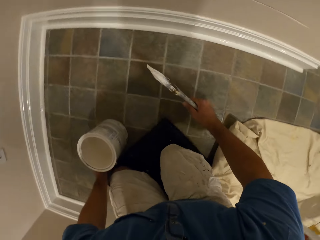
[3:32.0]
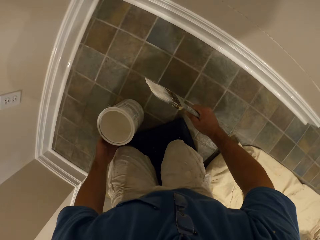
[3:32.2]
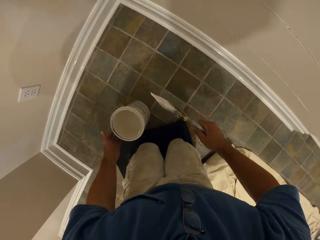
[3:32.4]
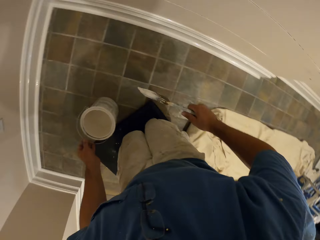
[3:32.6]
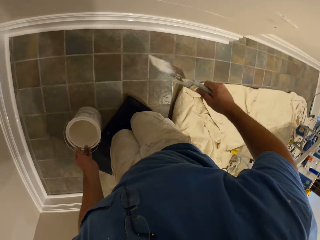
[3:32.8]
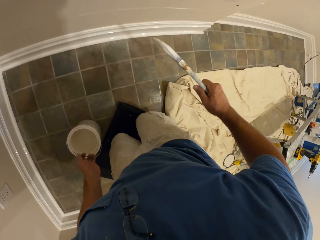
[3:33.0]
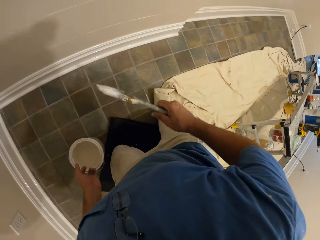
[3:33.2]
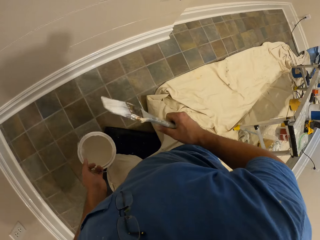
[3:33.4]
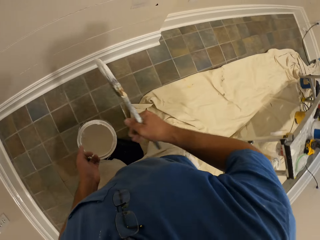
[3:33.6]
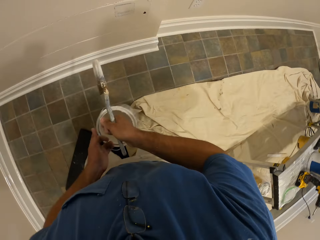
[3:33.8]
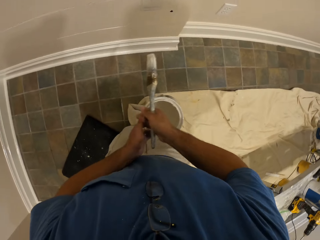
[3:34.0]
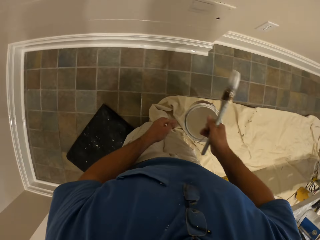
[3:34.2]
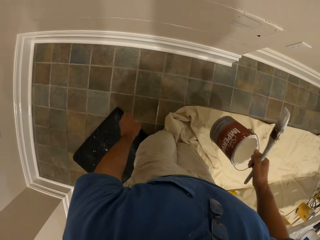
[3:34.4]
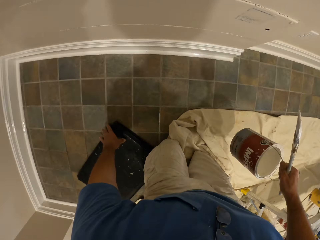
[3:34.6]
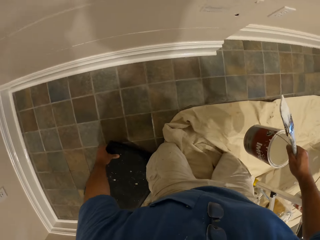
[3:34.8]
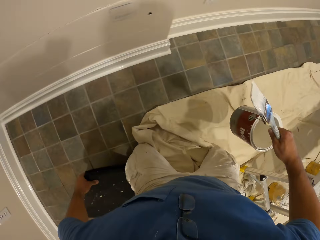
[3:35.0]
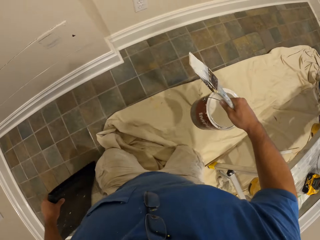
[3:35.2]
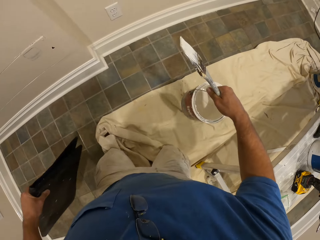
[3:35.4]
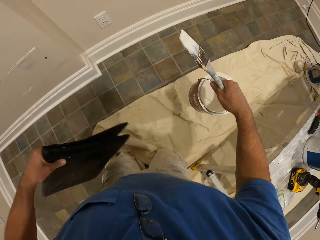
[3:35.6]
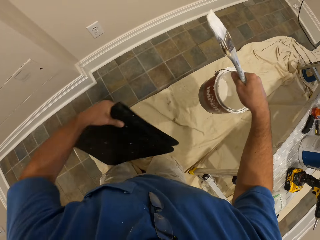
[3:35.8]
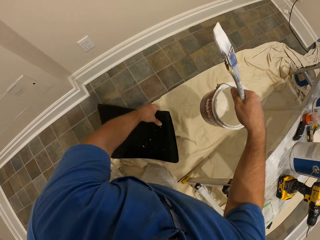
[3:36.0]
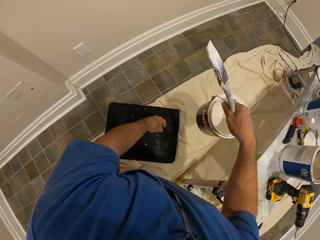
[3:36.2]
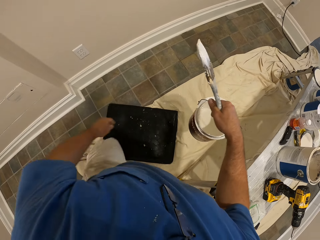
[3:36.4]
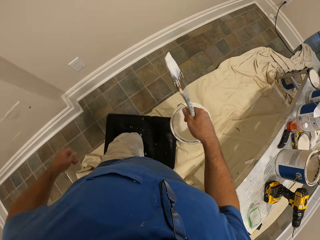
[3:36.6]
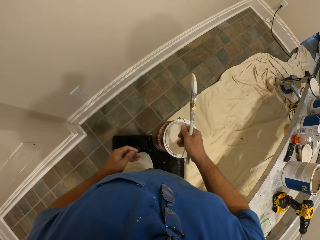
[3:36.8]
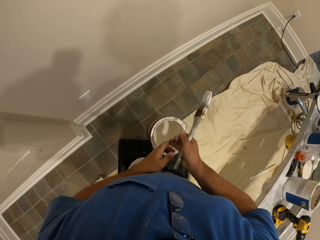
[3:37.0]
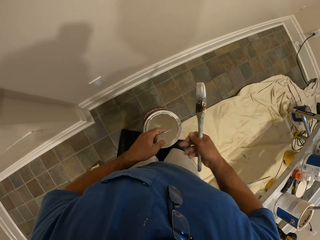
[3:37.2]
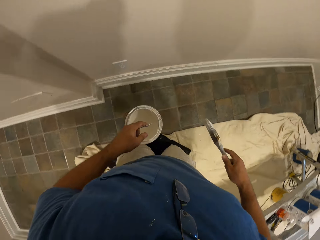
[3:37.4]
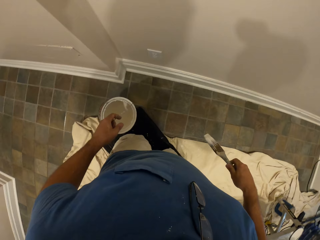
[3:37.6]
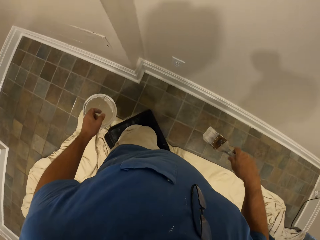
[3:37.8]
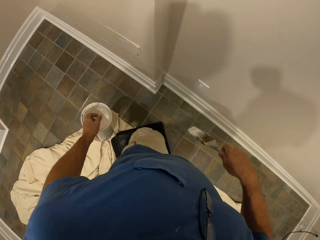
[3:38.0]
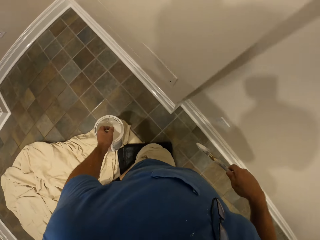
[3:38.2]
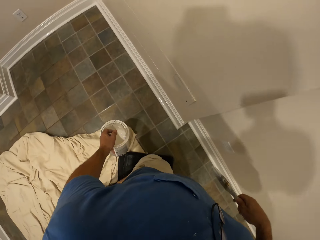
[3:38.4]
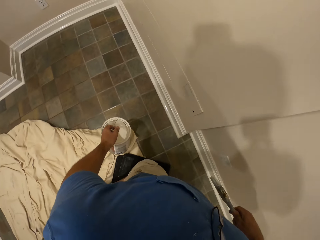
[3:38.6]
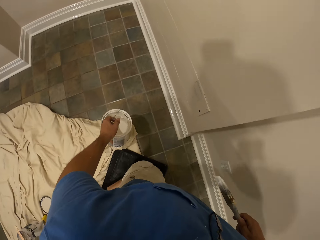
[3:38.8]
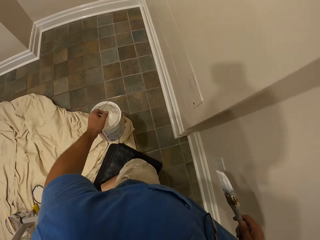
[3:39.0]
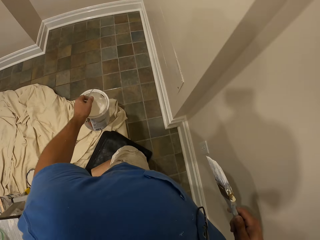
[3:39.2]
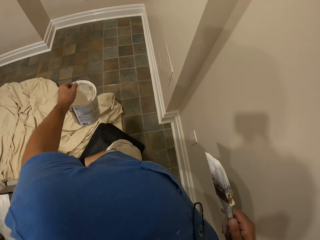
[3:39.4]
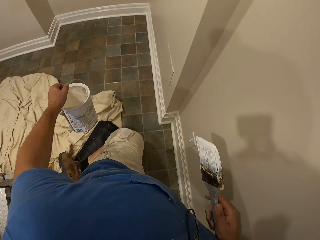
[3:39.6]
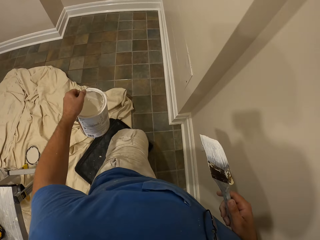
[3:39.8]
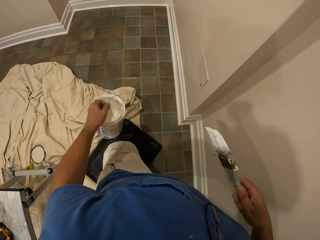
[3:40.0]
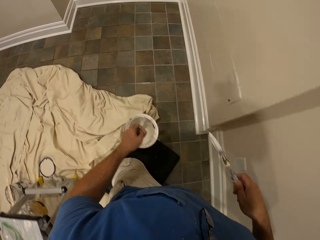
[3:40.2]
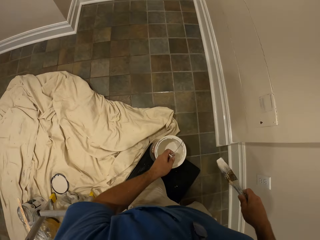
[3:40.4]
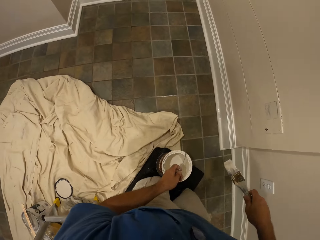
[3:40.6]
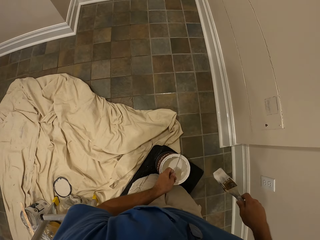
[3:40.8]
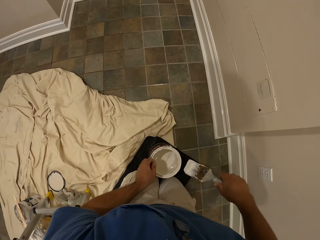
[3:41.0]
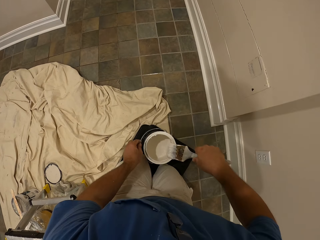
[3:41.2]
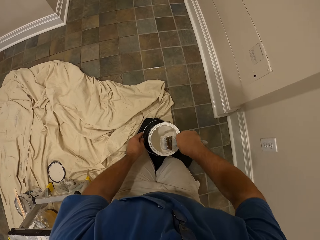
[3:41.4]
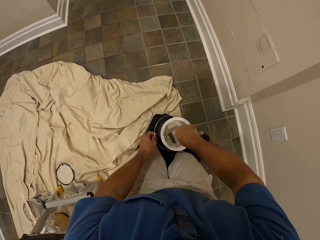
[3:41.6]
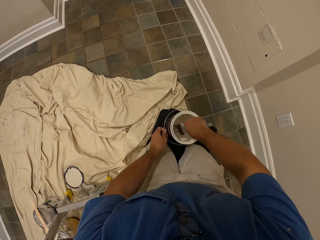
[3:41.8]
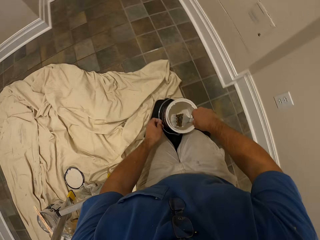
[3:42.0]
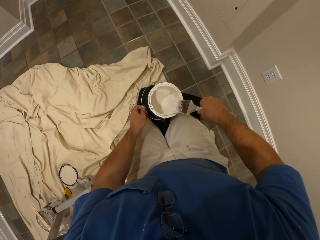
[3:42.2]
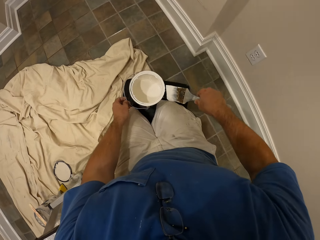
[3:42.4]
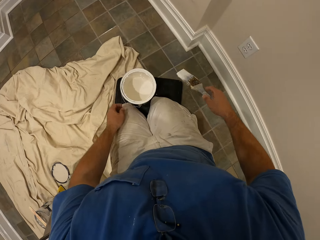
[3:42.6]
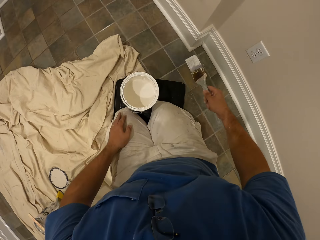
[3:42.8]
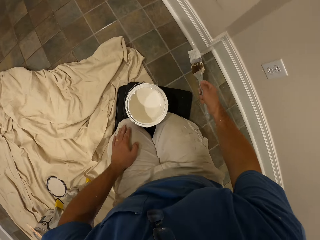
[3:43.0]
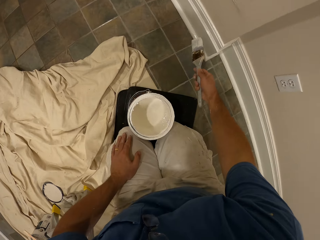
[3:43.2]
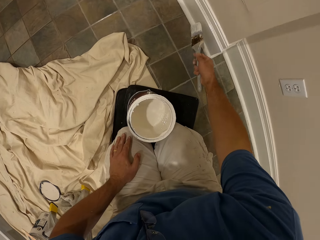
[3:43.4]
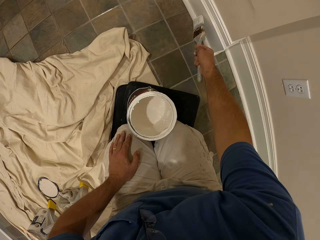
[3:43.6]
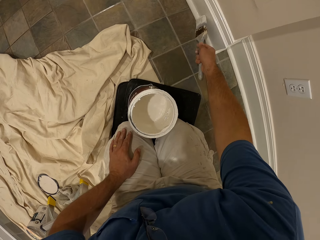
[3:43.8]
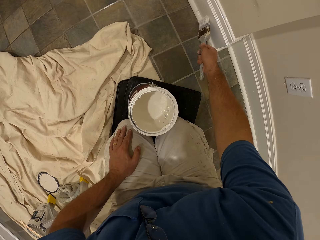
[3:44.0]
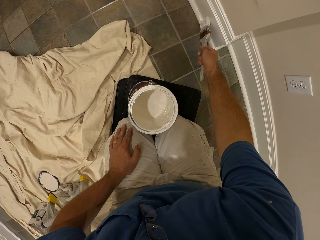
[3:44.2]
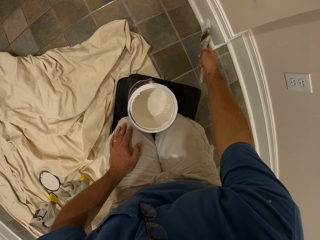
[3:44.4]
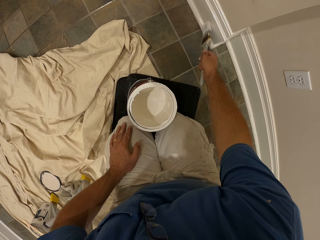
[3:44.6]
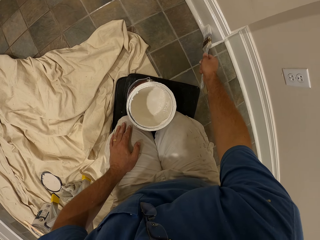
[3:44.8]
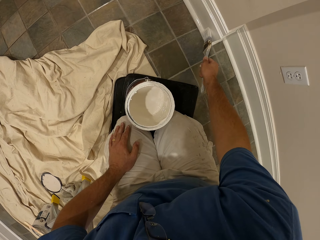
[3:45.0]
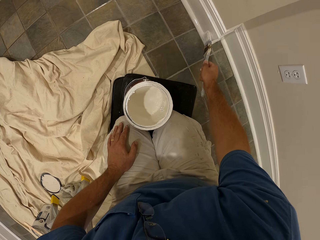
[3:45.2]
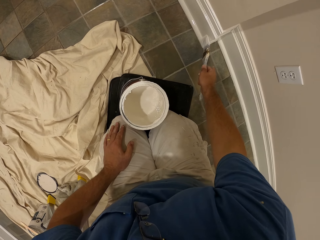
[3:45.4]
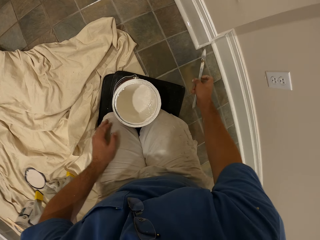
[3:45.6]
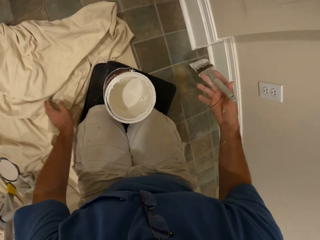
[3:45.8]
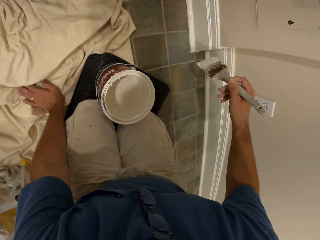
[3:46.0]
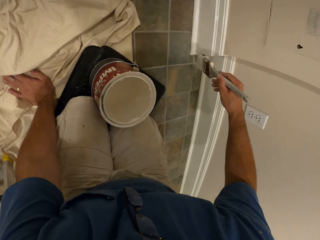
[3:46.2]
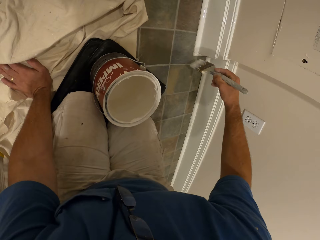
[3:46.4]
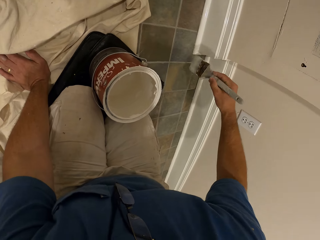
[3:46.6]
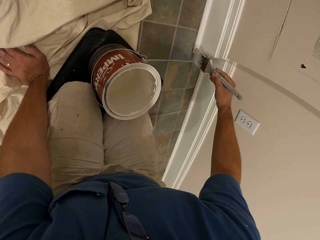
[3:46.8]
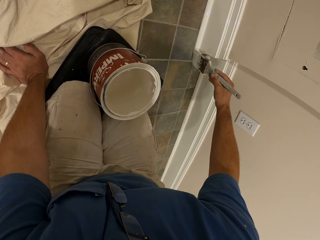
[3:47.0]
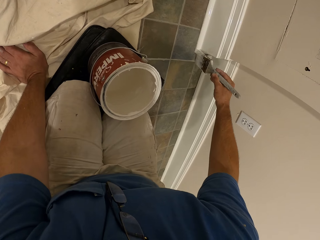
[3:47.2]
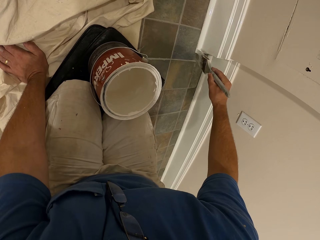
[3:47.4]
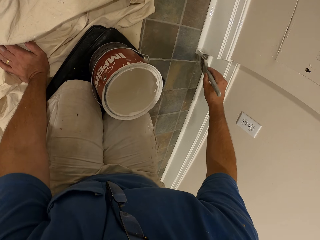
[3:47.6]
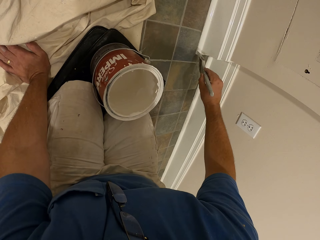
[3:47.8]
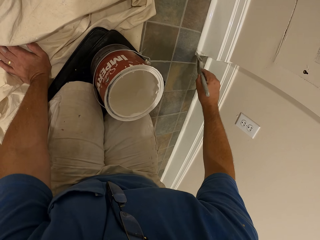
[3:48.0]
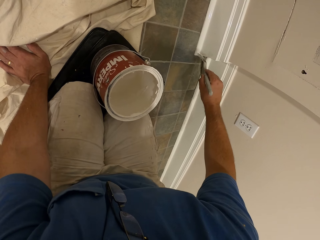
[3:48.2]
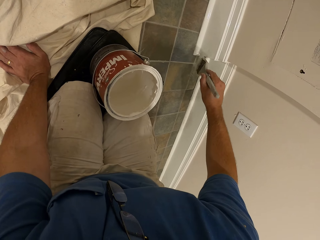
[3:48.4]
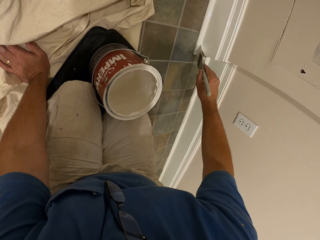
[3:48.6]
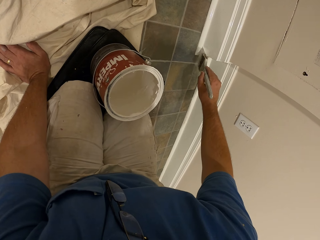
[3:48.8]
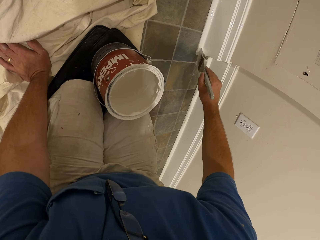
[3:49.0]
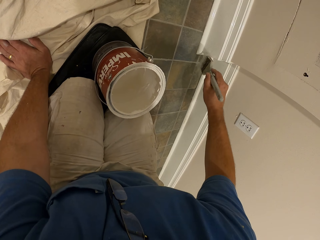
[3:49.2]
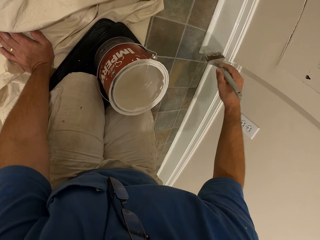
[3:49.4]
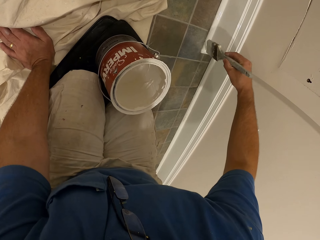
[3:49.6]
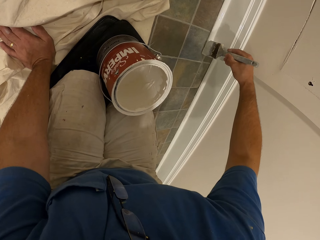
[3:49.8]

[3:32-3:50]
The camera wearer carries the paint container. He changes the position of the foot mat. He moves the bucket and kneels on the foot mat as he paints. He drops the paint container on the floor. He drops his hand on the sheet. He dips the brush into the paint container. He paints the wall of the room.

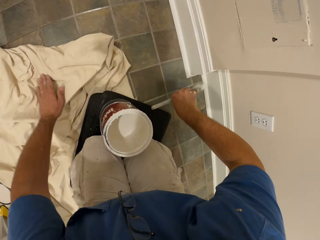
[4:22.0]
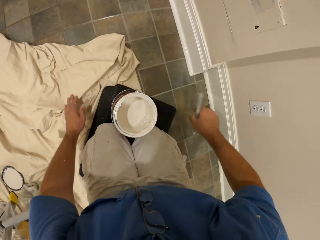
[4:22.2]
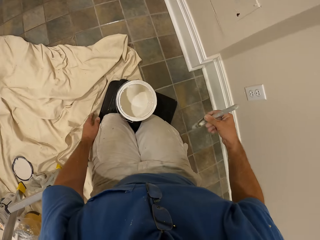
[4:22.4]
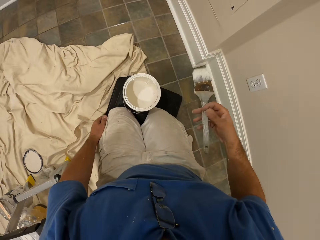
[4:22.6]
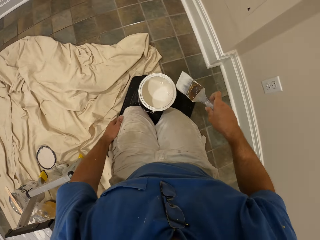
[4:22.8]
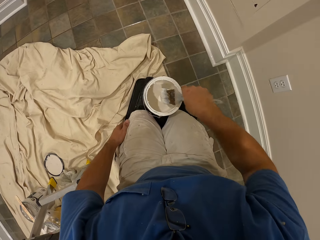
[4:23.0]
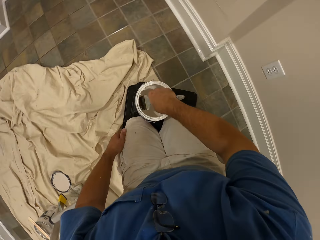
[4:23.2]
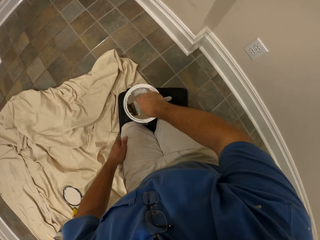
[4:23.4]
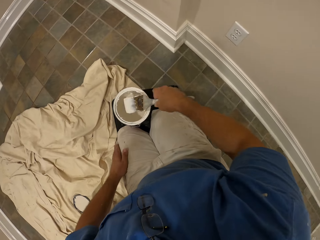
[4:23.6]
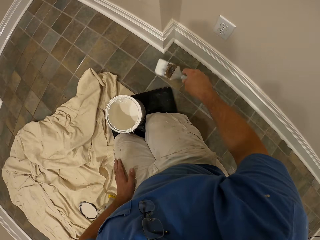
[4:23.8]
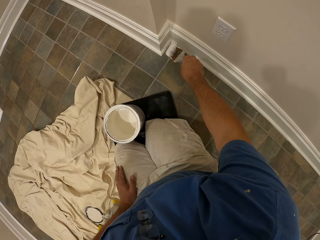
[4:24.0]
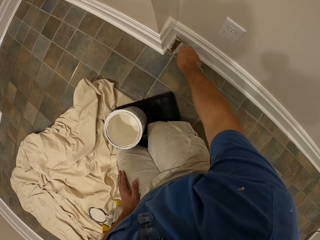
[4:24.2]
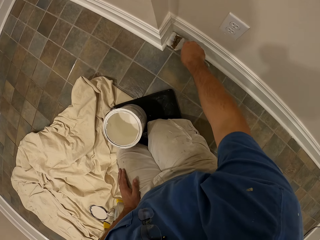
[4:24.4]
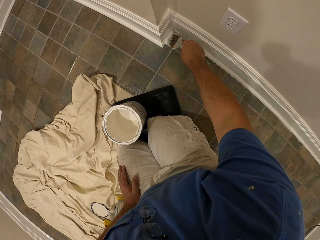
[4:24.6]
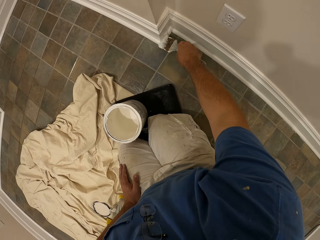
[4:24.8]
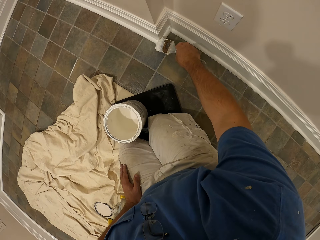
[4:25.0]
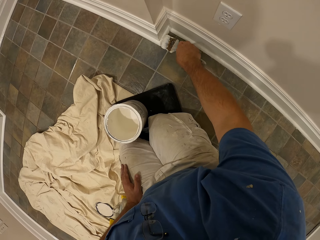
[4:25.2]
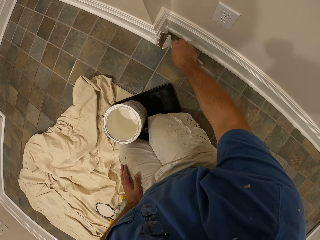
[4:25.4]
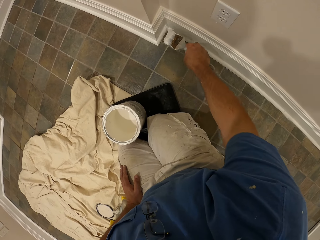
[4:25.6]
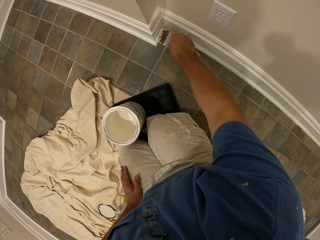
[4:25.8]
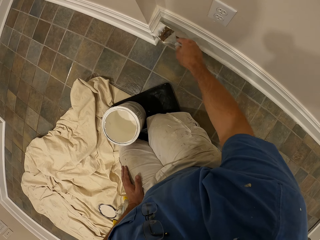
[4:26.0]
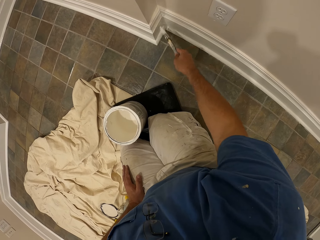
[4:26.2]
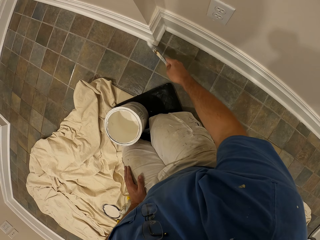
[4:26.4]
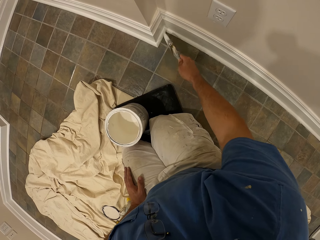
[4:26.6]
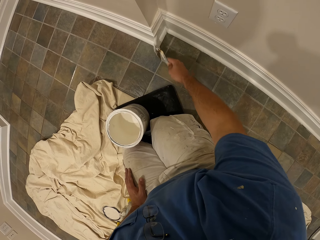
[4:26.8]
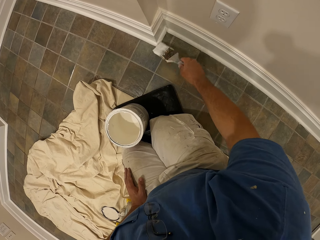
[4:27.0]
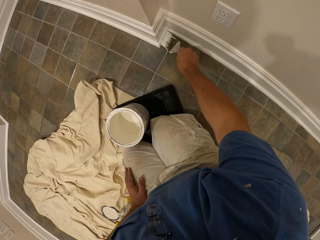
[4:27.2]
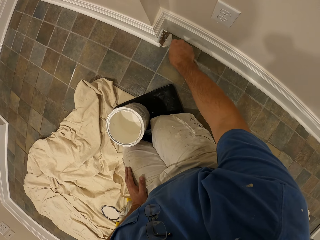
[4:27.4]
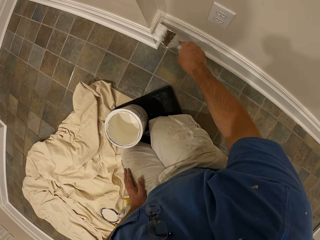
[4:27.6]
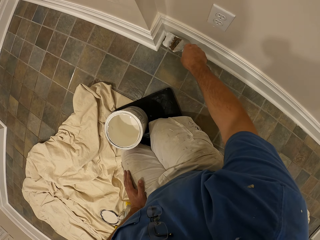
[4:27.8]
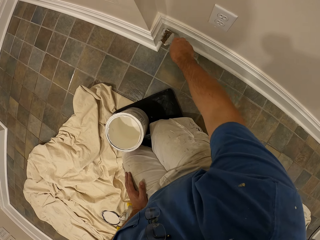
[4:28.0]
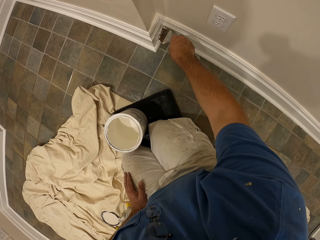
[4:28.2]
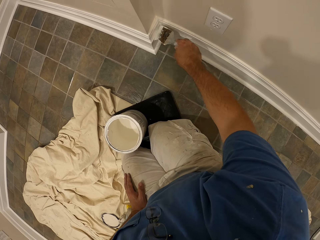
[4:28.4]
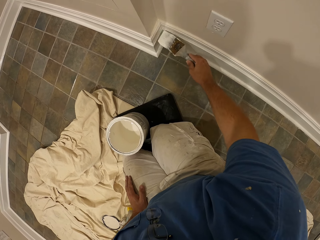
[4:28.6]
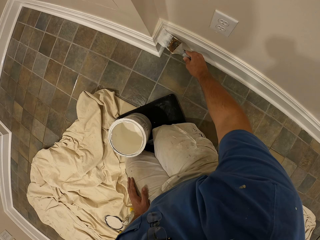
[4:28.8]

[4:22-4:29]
The camera wearer gets more paint from the container with the paint brush. They paint the wall of the room.
